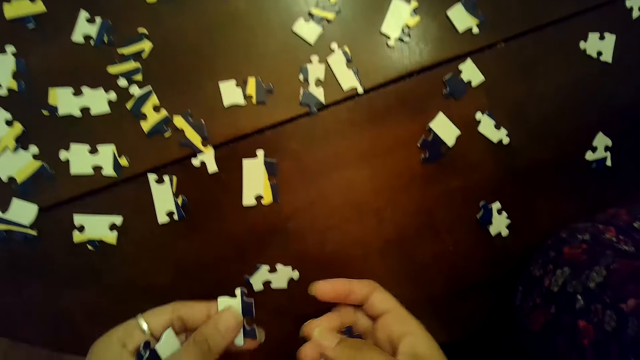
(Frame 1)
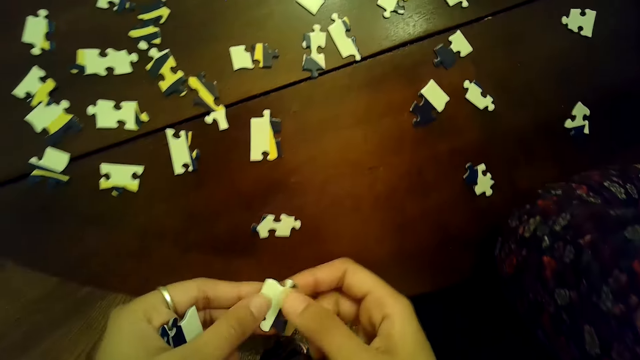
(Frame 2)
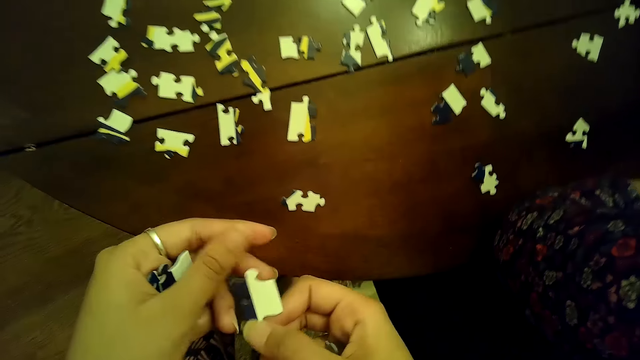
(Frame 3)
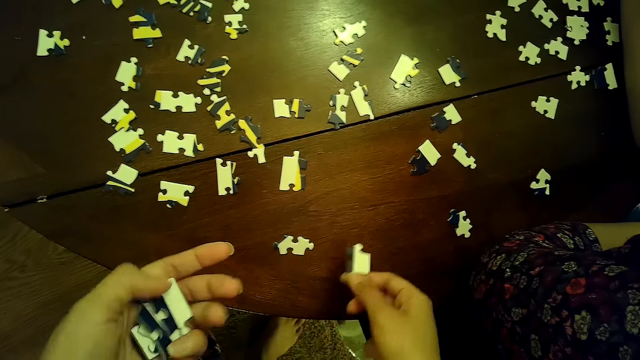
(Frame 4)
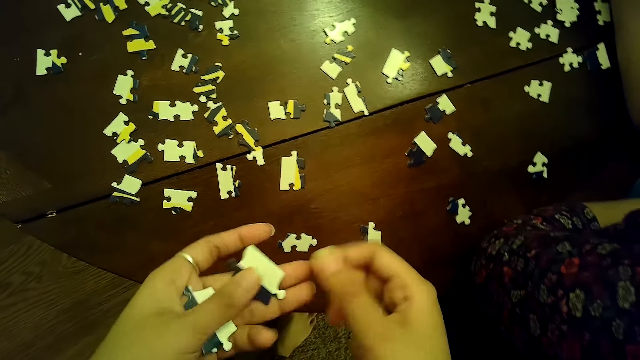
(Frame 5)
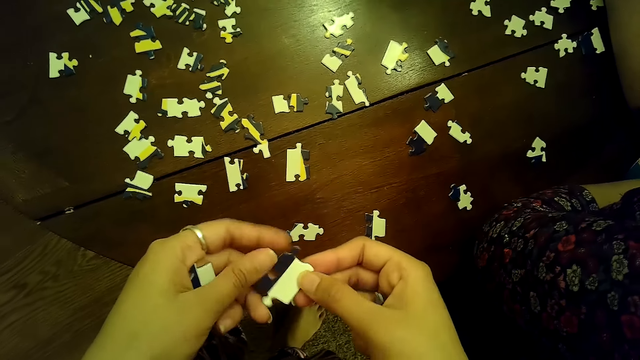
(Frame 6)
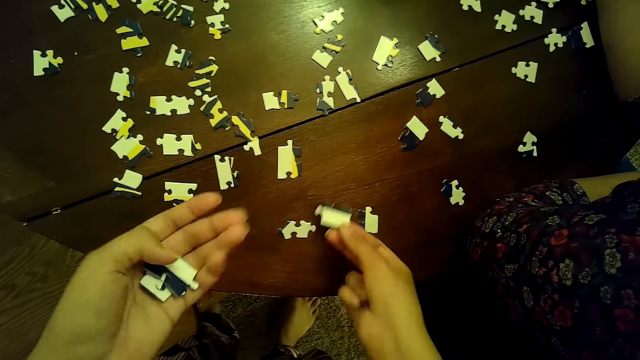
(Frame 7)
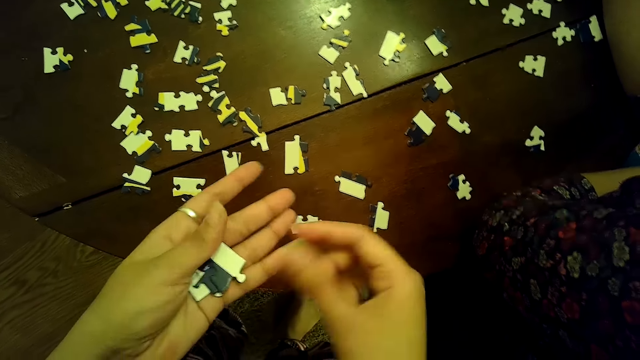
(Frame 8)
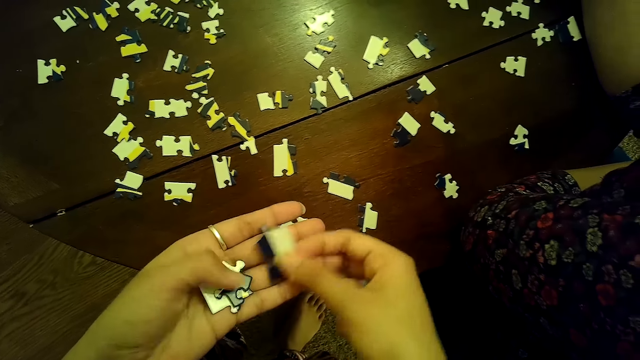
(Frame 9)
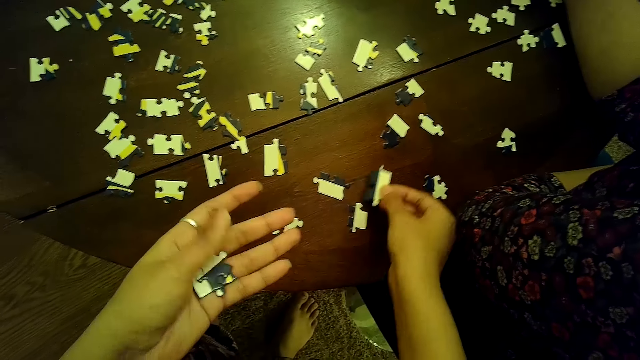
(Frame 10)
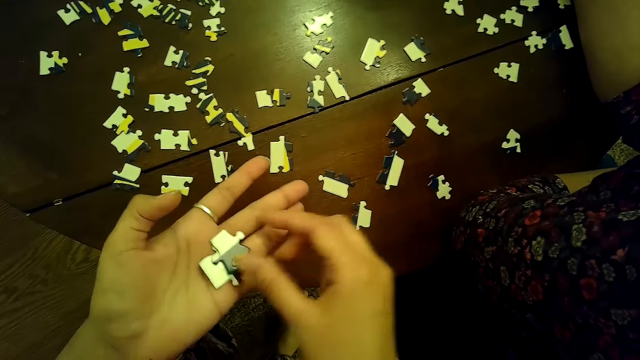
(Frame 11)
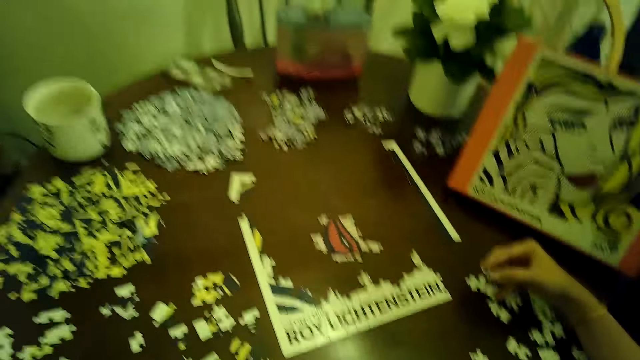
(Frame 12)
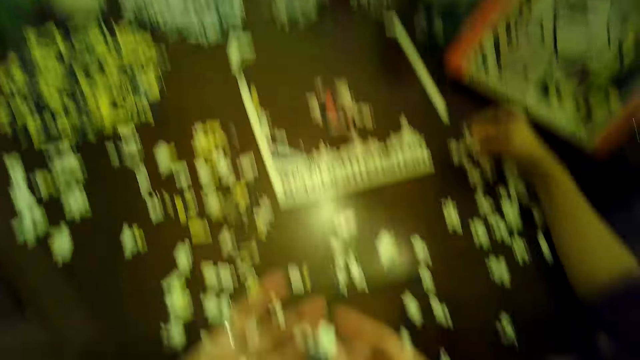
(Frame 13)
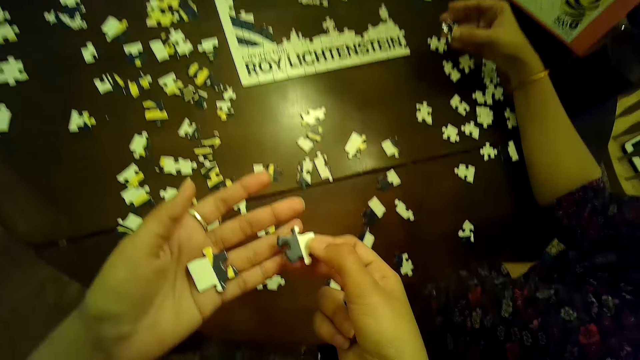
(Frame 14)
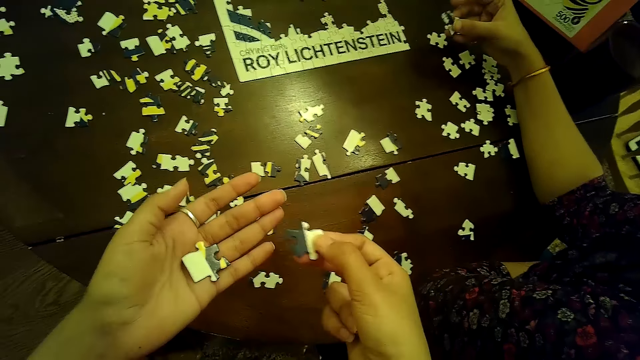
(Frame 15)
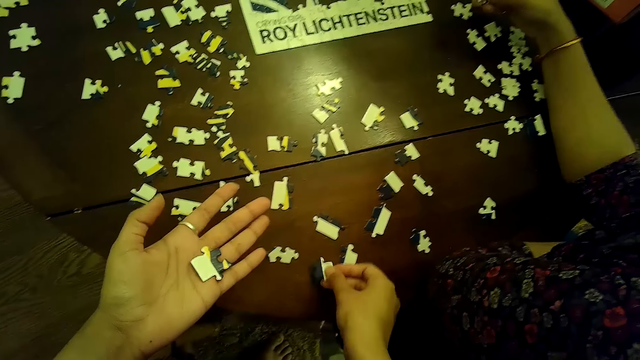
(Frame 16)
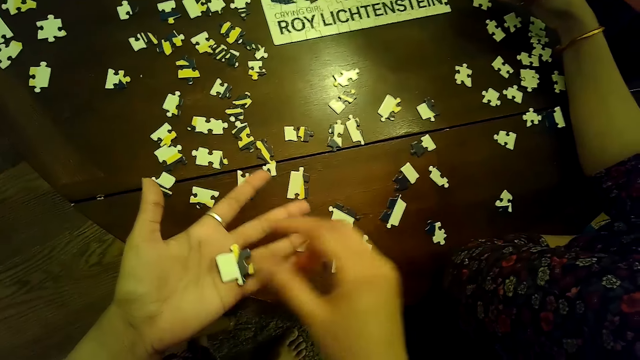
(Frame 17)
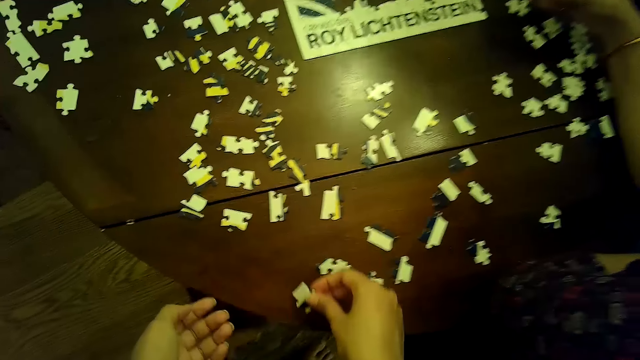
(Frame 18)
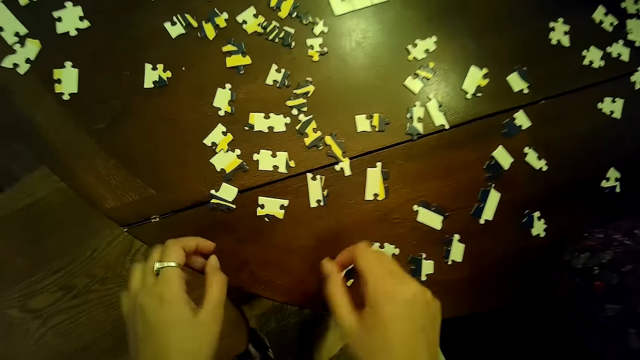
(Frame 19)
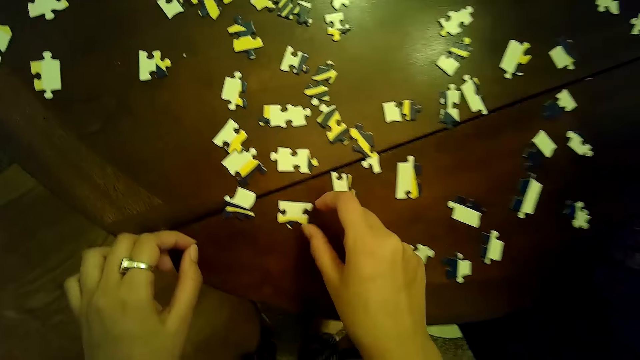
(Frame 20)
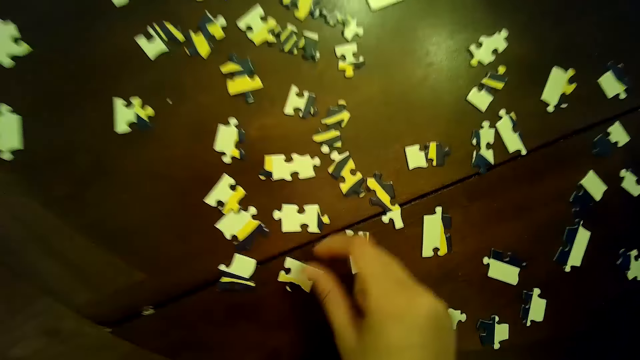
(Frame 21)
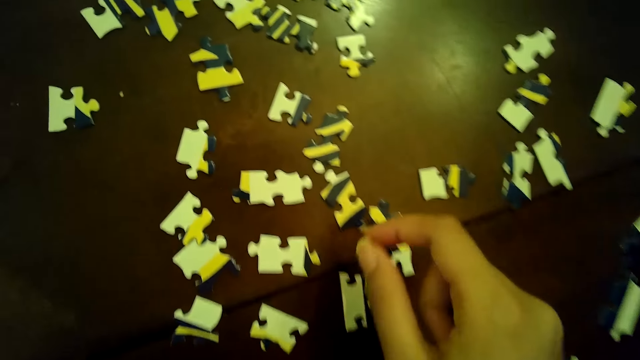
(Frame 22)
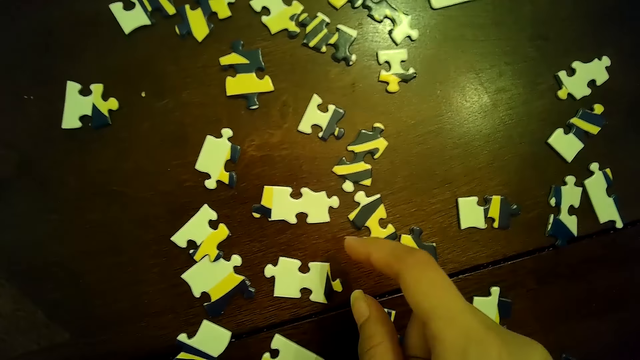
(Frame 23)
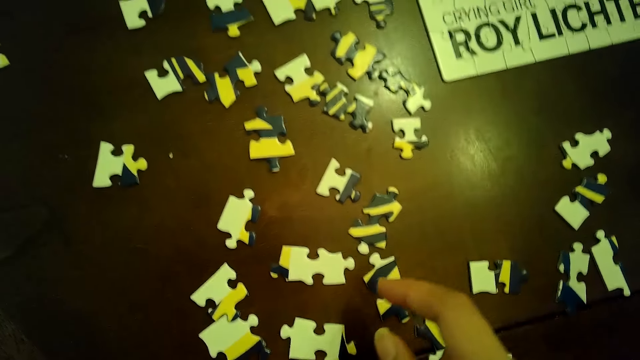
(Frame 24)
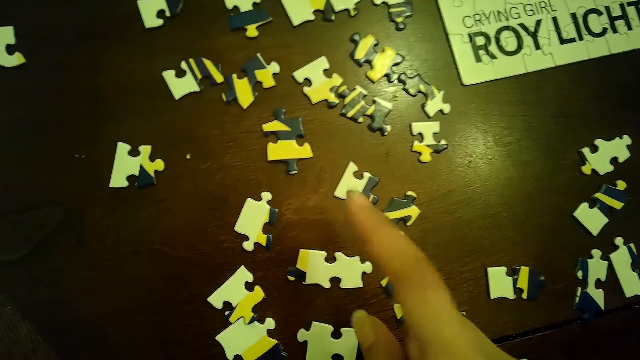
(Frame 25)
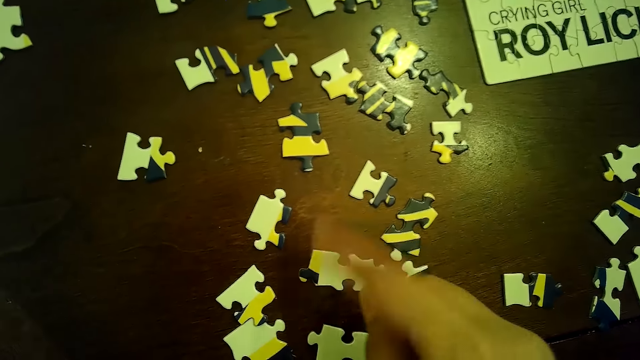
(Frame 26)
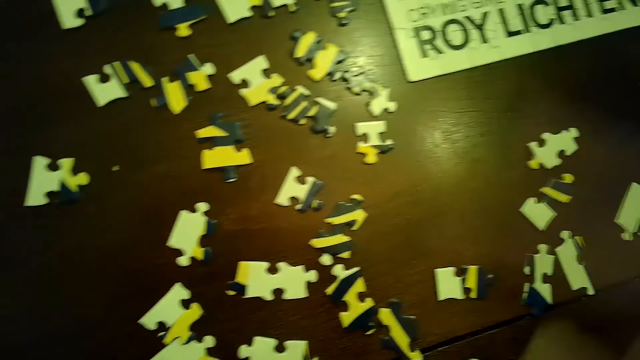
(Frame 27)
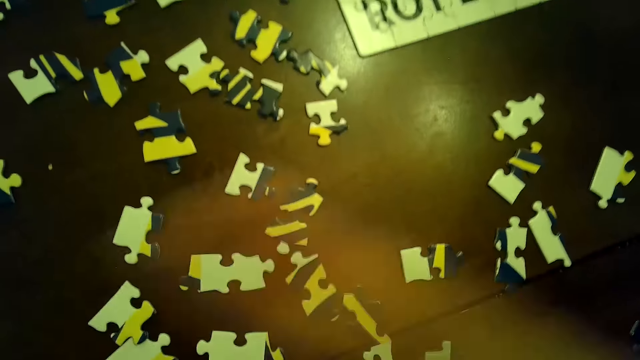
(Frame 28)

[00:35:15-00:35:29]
The camera wearer passes a puzzle piece from her left hand to her right hand. She drops the puzzle piece in her right hand on the table. She passes a puzzle piece from her left hand to her right hand. She drops the puzzle piece in her right hand on the table. She picks a puzzle piece from her left hand with her right hand. She drops the puzzle piece in her right hand on the table. She picks a puzzle piece from her left hand with her right hand. She chooses cards on the table. She drops the puzzle piece in her right hand on the table. She picks a puzzle piece from her left hand with her right hand. She drops the puzzle piece in her right hand on the table. She touches a puzzle piece on the table with her right hand.

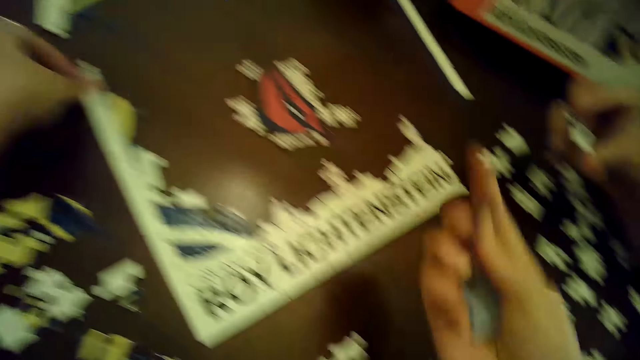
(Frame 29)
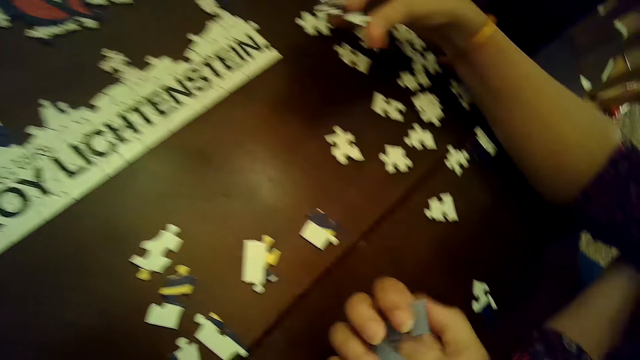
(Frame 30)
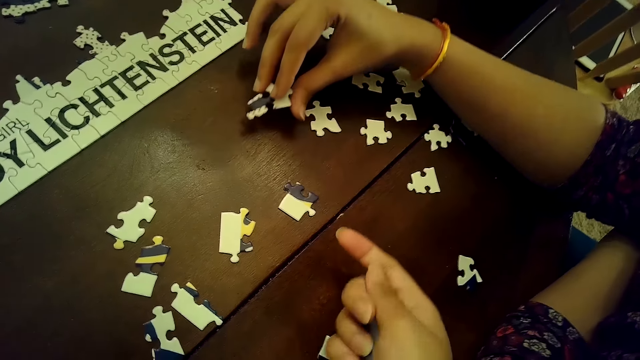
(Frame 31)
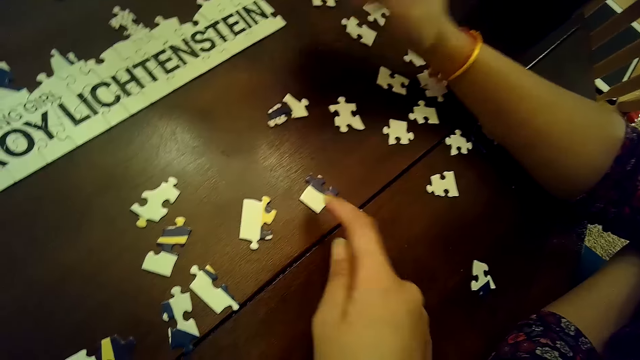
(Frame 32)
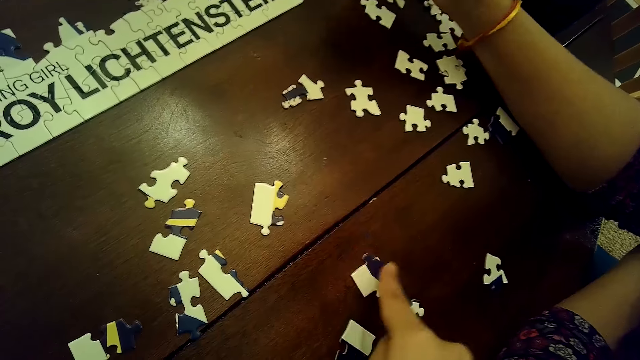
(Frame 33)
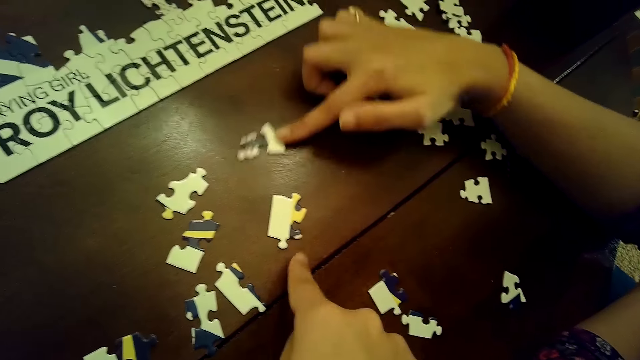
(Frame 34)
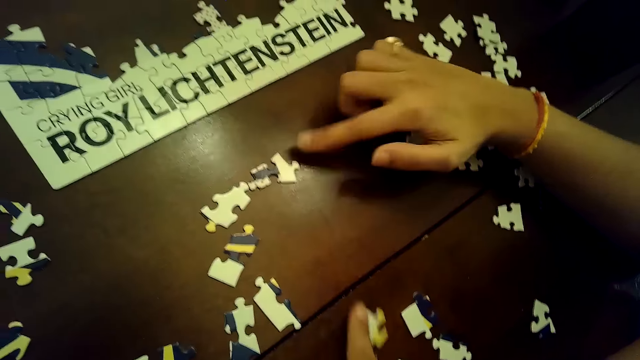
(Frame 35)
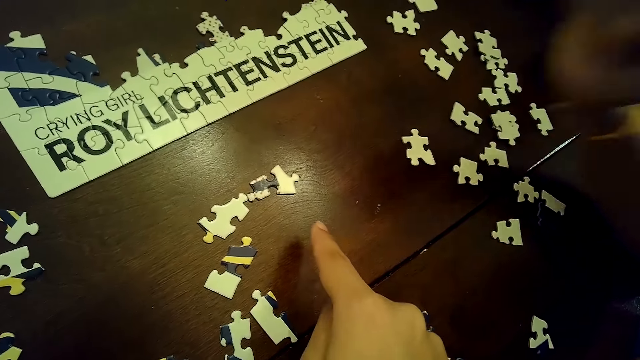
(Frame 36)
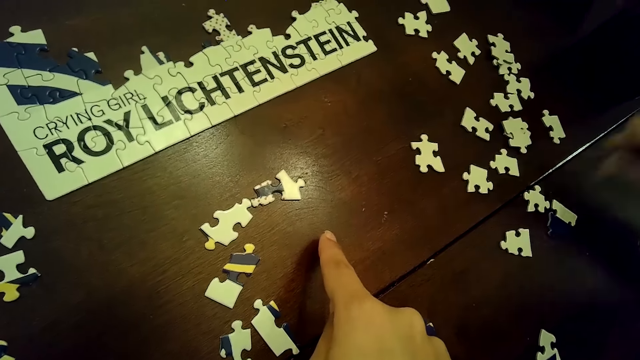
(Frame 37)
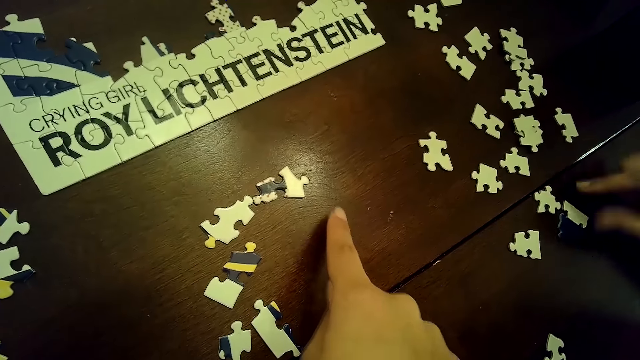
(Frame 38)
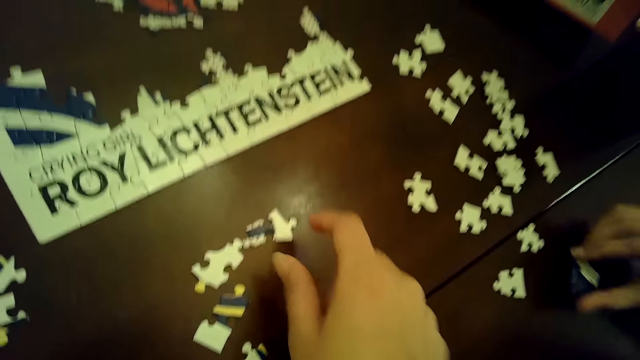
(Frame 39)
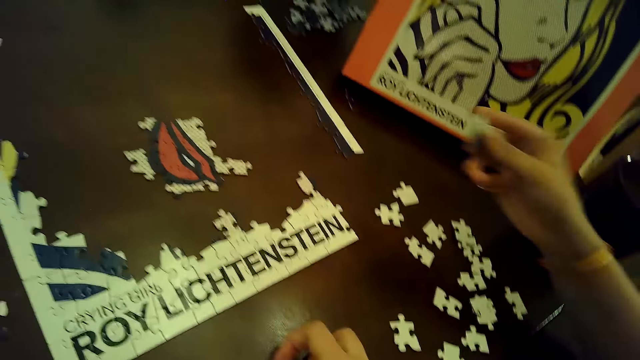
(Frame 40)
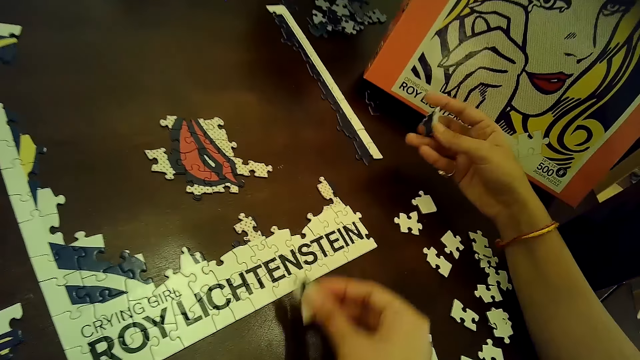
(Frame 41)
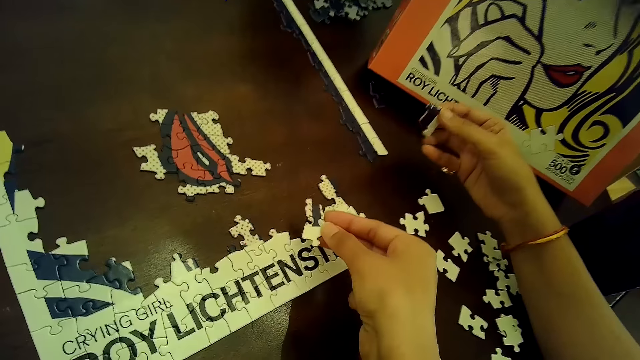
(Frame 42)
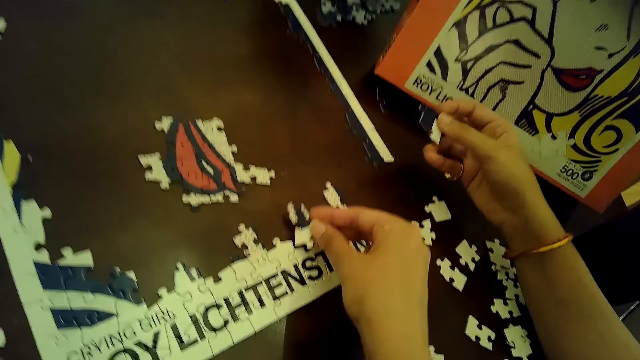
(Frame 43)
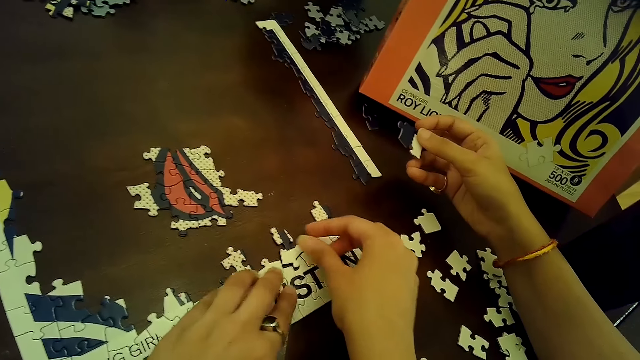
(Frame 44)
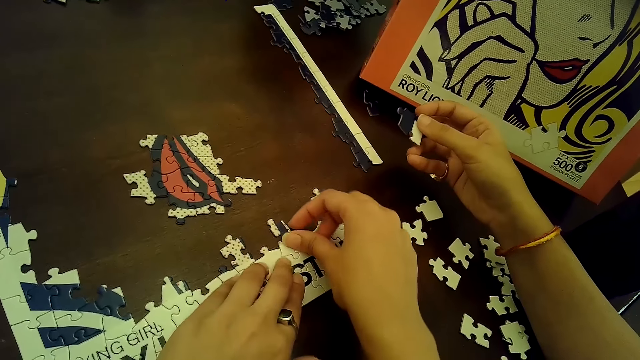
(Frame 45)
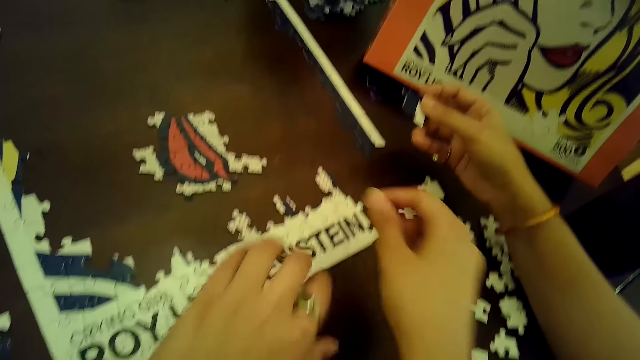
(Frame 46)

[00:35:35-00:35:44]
The woman drops a puzzle piece on the table with her right hand. The camera wearer moves a puzzle piece on the table with her right hand. The woman moves a puzzle piece on the table with her right hand. The camera wearer moves a puzzle piece on the table with her right hand. The woman taps on the table with her right hand. The camera wearer chooses cards on the table. The woman picks a puzzle piece from the table with her right hand. The camera wearer picks a puzzle piece from the table with her right hand. She inserts the puzzle piece into the puzzle tile on the table with her right hand. She holds down the puzzle tile on the table with her left hand.
